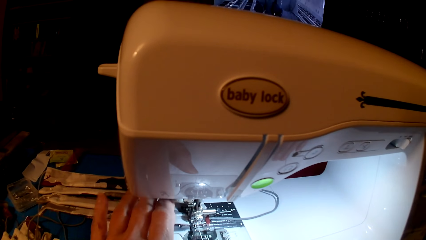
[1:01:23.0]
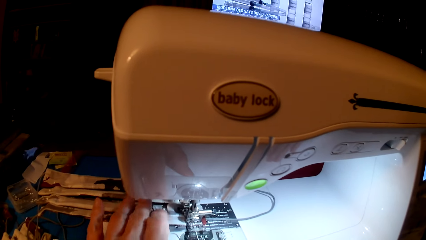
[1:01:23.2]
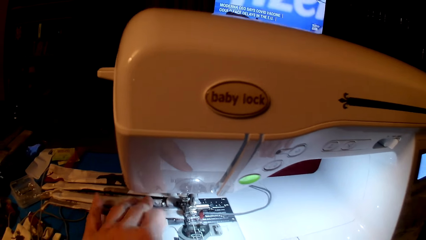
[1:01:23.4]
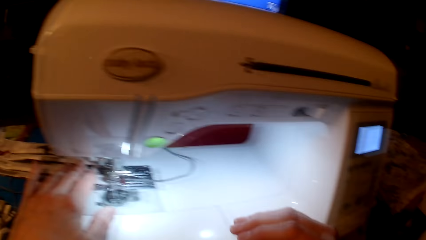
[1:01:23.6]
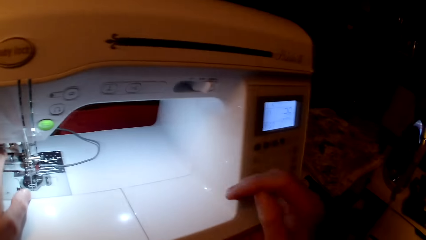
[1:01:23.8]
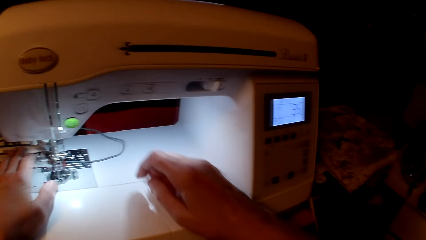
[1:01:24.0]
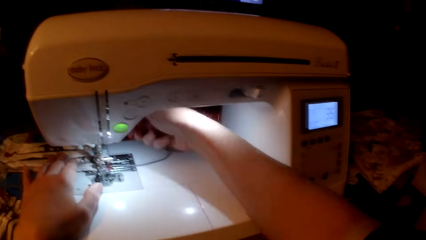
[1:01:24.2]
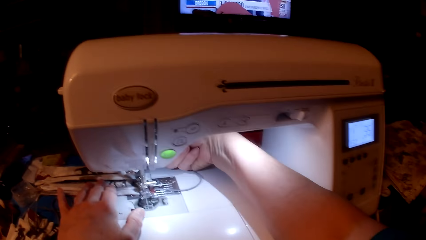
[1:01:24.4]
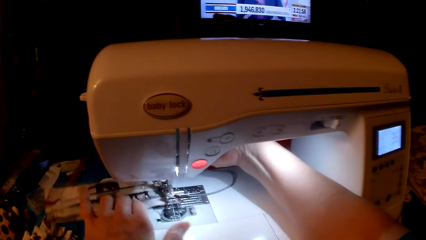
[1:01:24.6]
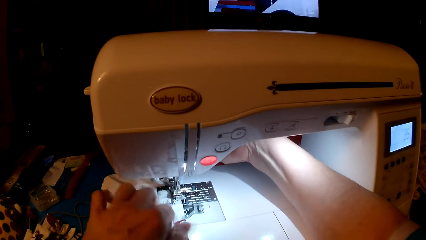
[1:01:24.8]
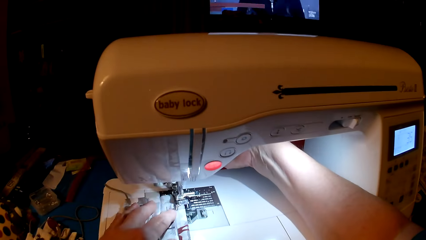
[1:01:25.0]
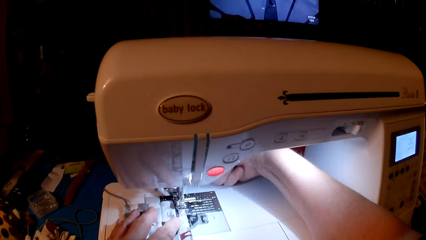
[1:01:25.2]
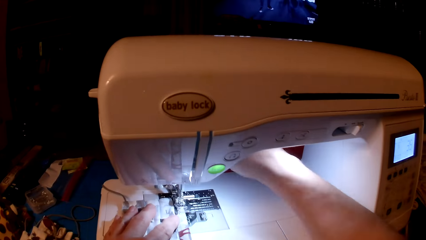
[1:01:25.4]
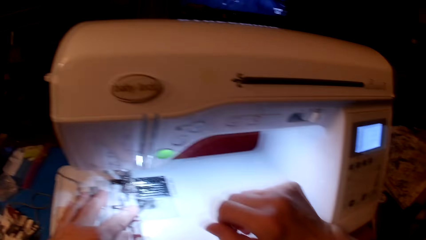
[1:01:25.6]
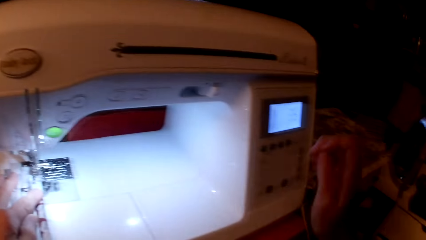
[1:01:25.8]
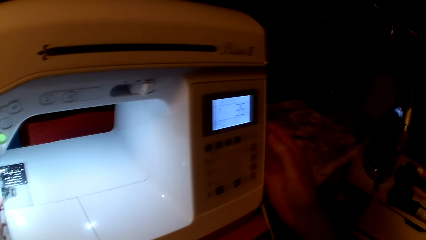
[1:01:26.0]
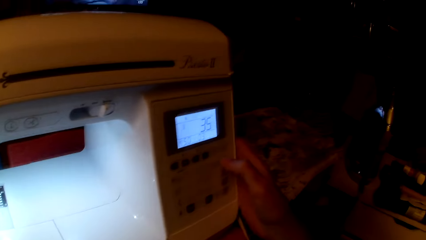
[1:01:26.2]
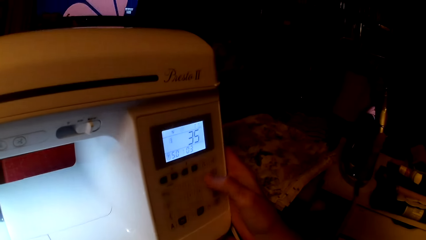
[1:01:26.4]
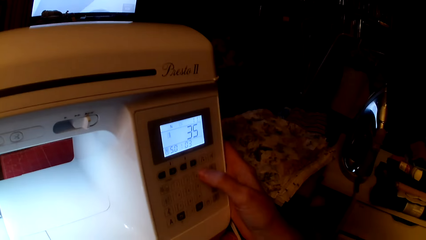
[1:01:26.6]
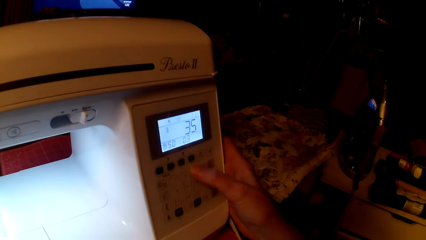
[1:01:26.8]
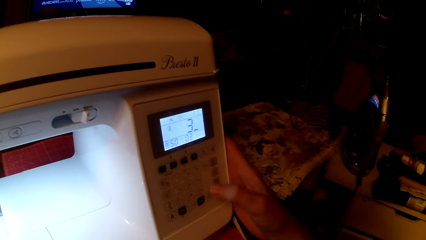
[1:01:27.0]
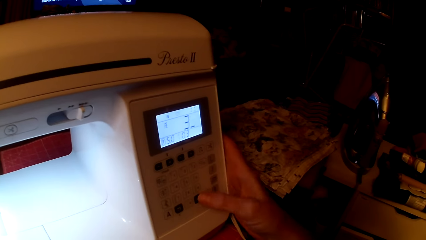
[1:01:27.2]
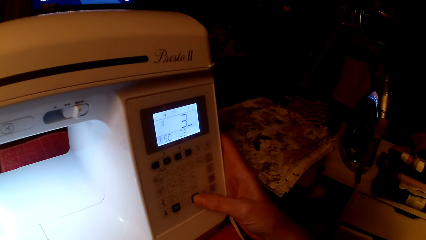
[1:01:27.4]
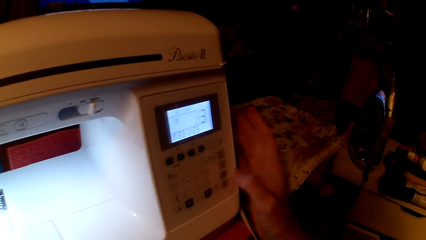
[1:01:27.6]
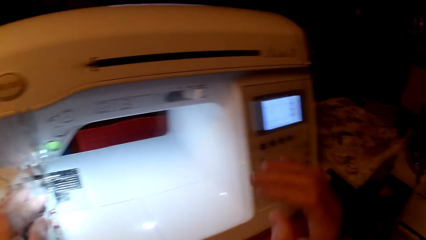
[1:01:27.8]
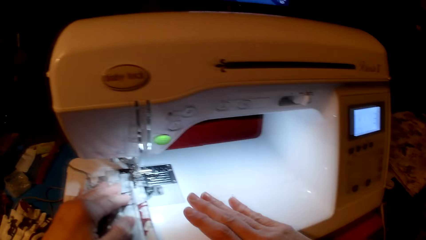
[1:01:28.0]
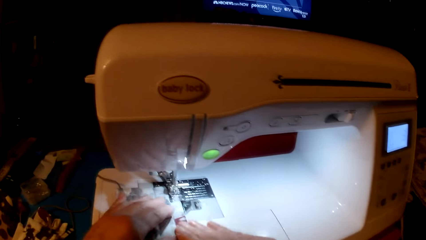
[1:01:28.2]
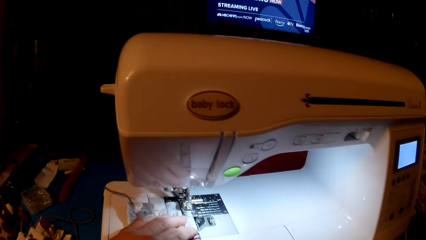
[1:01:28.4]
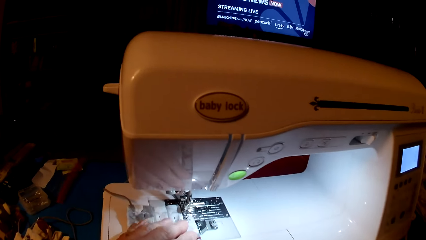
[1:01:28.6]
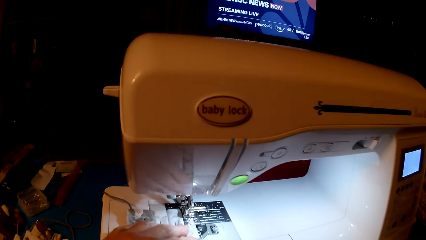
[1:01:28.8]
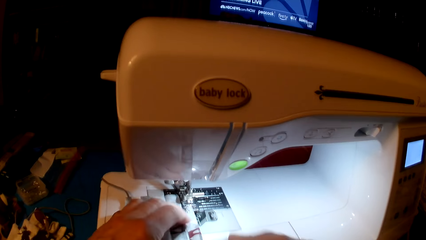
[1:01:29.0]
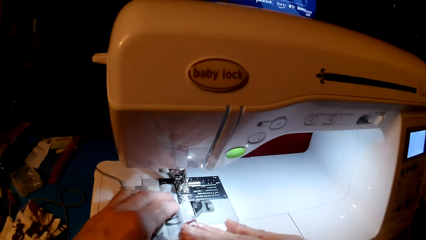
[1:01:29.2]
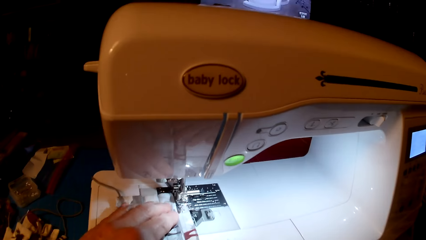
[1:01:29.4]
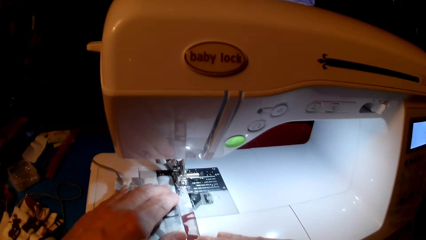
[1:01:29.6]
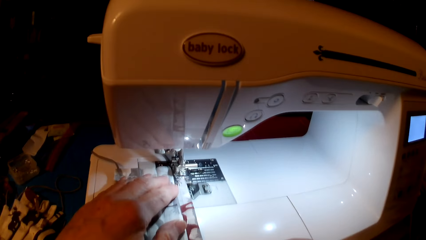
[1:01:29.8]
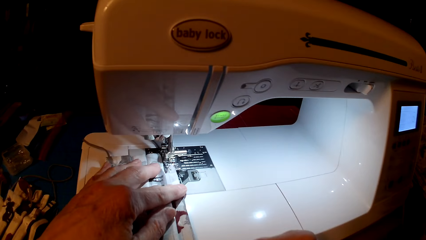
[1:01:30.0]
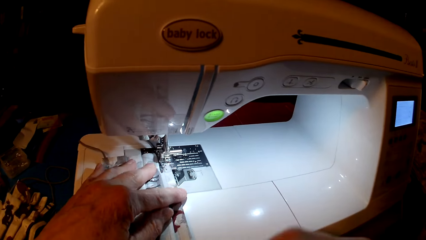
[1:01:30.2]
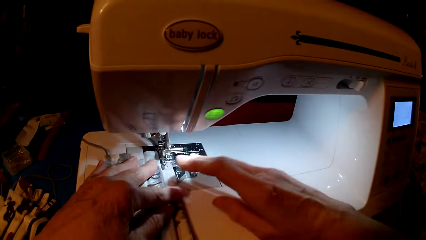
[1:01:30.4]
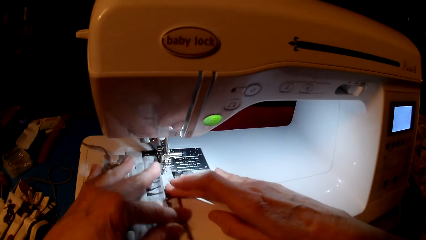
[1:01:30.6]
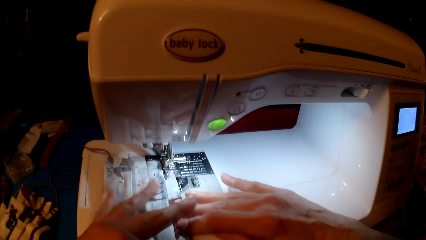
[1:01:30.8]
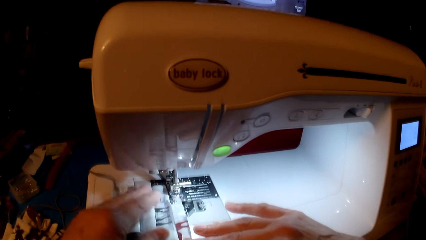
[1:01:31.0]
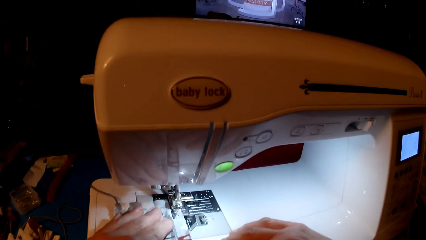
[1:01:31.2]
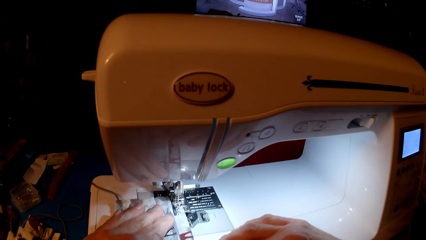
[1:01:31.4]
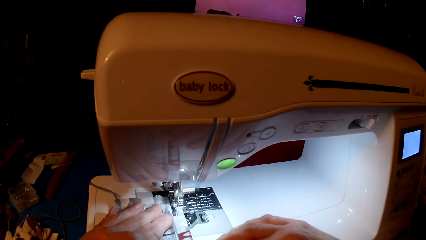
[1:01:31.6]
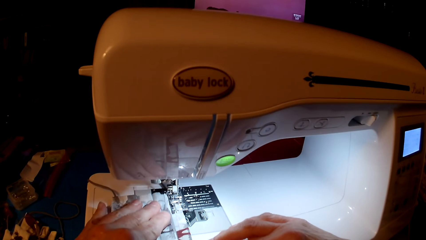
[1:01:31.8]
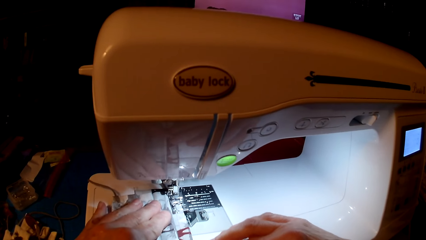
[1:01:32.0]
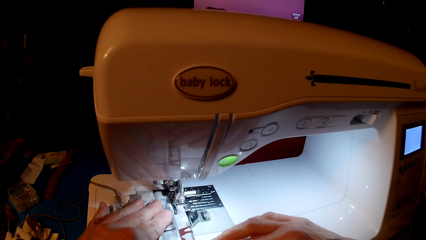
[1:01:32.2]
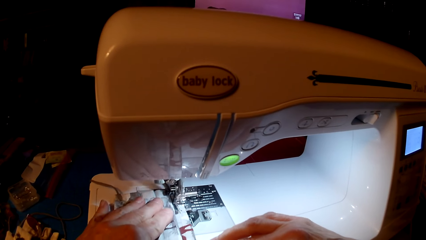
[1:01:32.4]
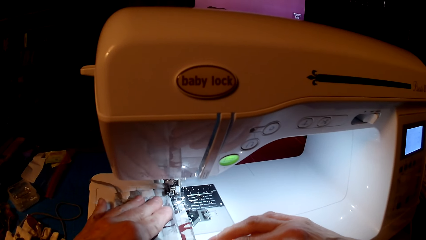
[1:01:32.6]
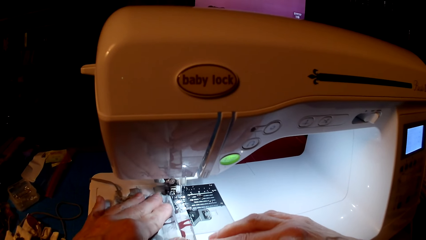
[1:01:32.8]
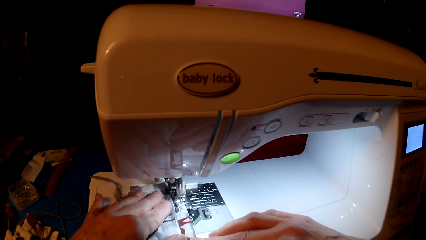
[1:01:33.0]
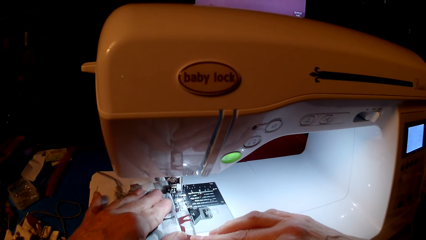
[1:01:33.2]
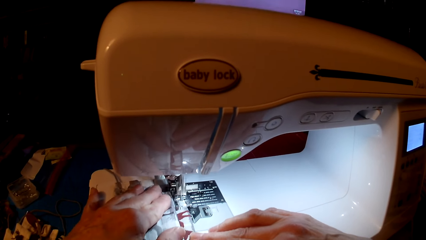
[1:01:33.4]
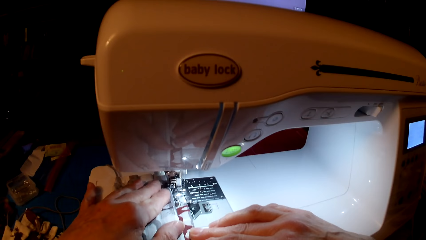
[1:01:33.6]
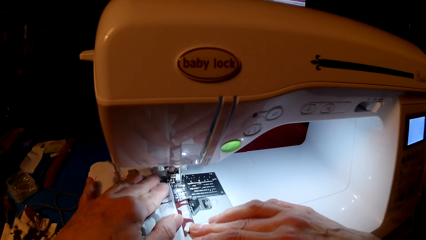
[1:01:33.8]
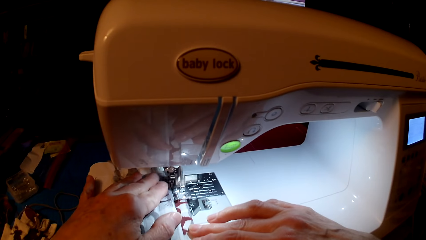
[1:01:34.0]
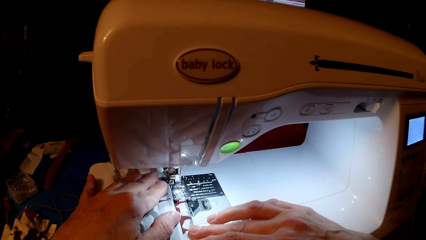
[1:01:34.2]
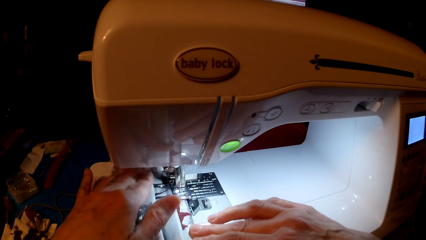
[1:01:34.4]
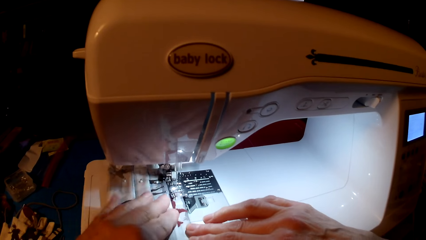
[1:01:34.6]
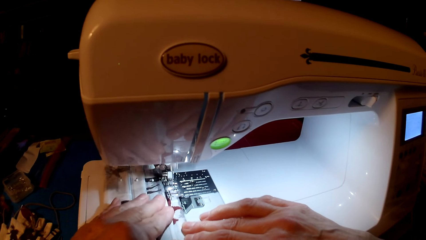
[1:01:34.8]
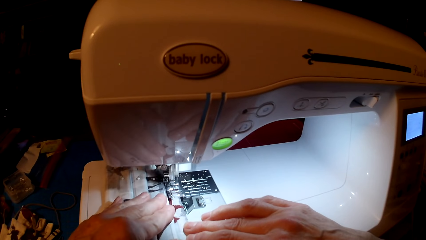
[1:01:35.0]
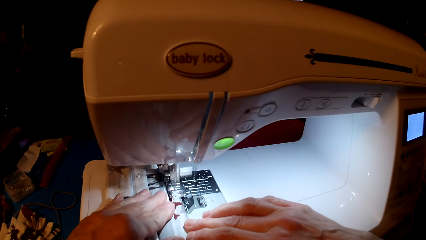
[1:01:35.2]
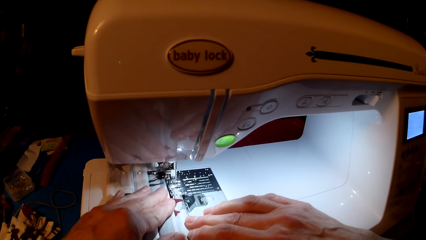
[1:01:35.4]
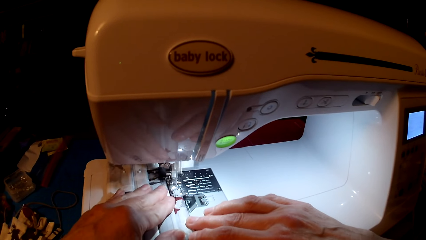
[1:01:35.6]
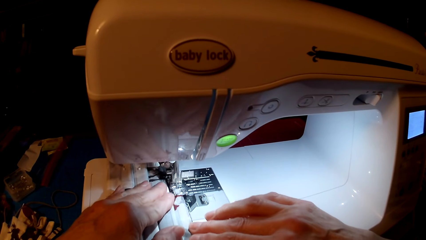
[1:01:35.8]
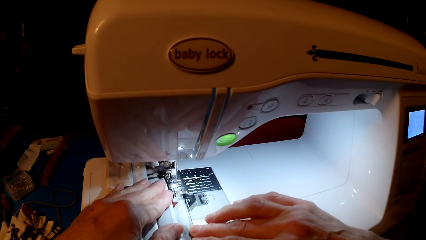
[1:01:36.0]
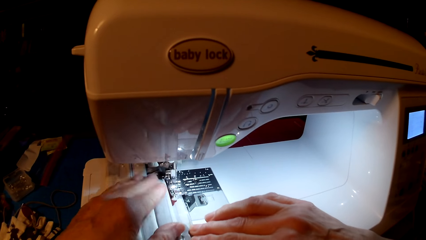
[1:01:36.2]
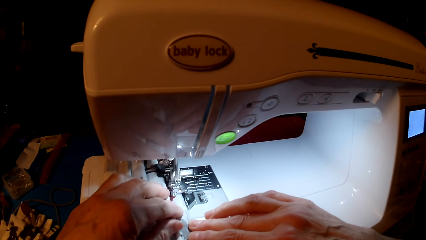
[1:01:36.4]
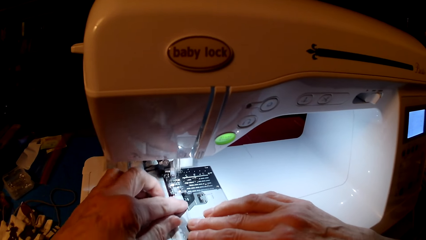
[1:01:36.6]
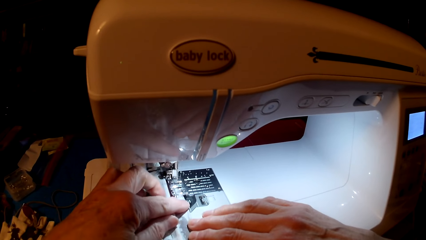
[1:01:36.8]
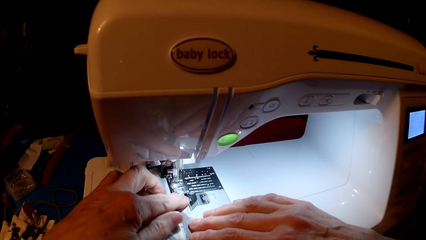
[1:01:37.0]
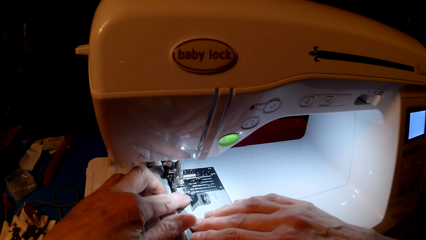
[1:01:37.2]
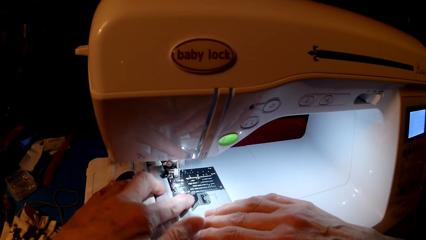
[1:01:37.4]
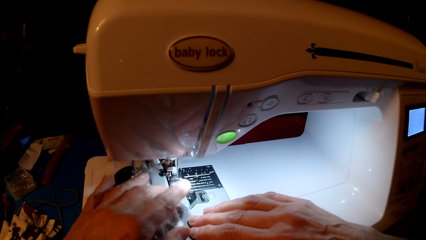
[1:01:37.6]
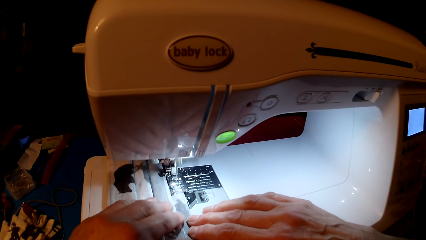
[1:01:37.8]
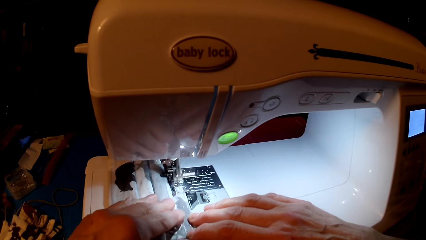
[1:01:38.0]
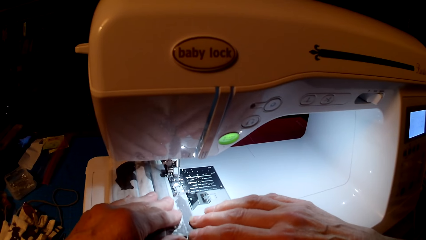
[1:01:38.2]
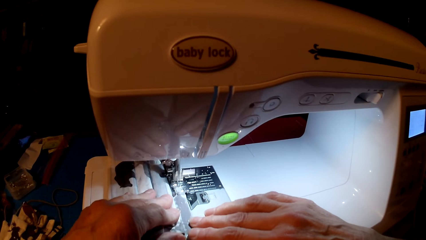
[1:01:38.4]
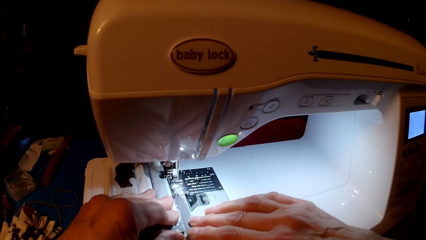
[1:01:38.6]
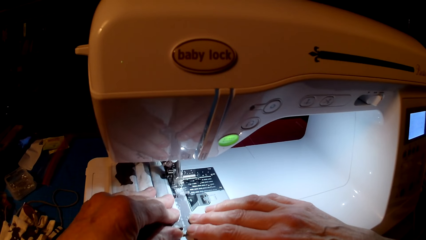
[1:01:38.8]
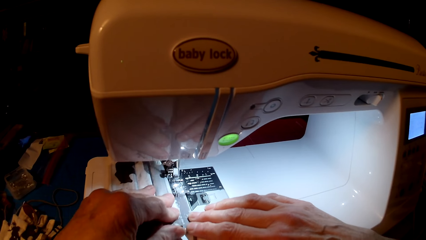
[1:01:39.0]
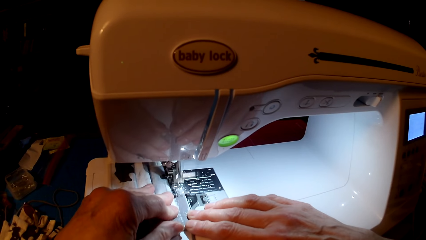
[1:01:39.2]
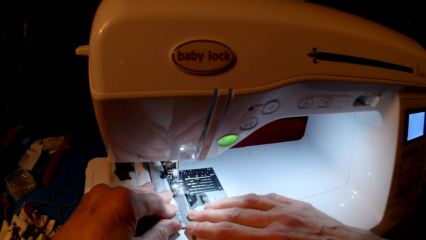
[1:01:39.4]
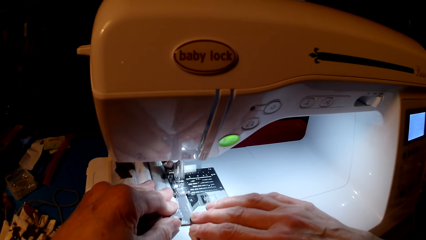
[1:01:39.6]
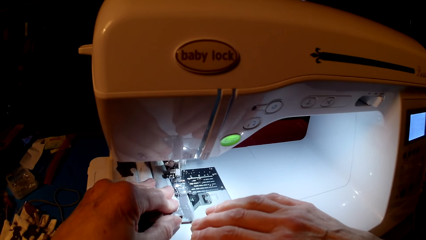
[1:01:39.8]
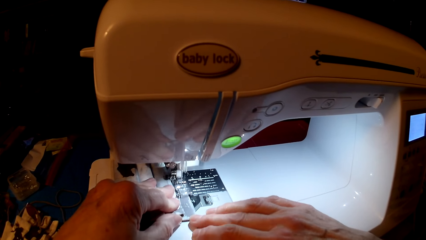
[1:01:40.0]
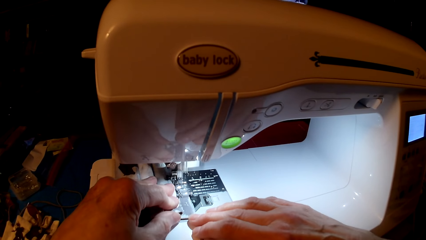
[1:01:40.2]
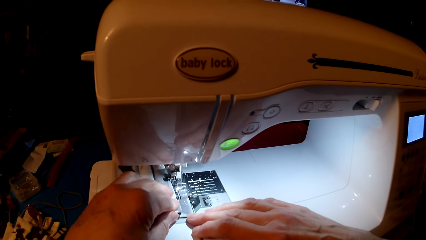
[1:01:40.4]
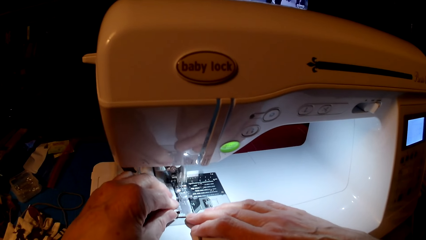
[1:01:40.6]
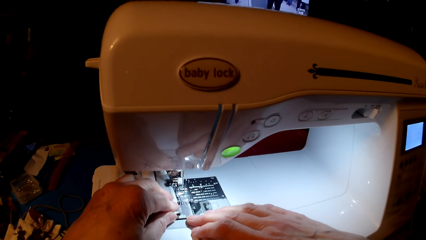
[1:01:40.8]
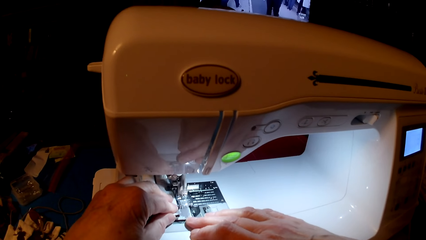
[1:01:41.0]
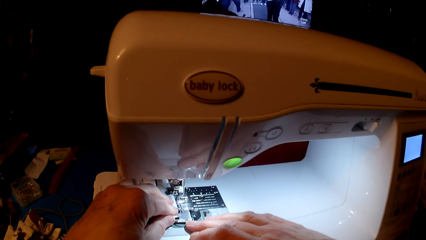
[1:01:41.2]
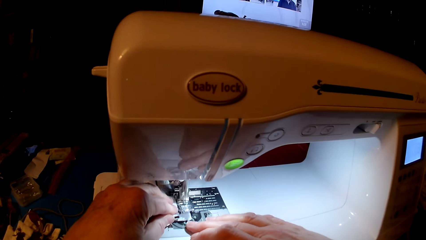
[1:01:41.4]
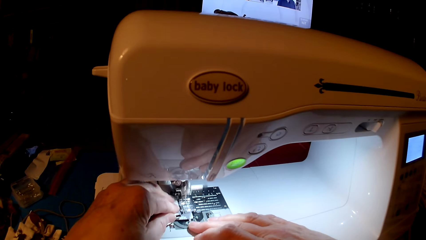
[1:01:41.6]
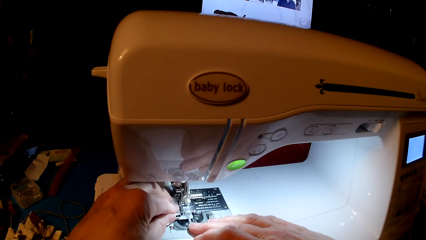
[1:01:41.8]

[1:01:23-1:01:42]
The camera wearer rolls fabric. They set the sewing machine. They press the sewing machine. They sew the mask.
